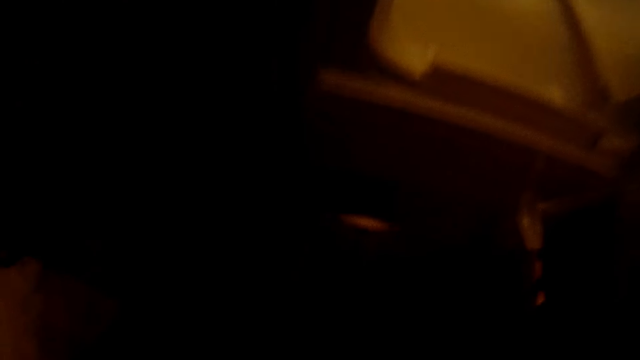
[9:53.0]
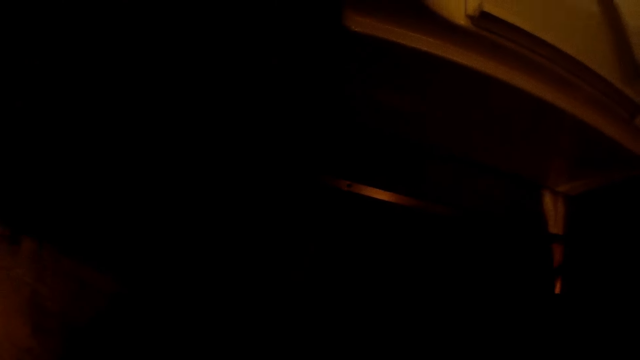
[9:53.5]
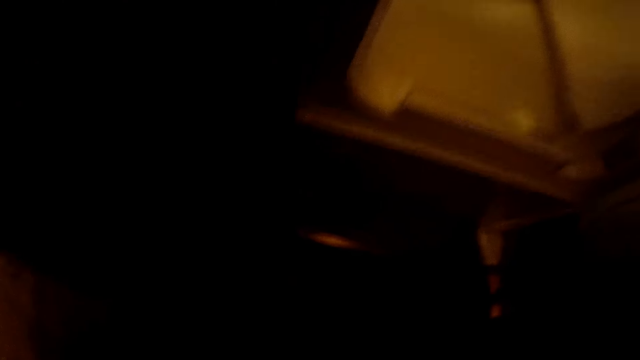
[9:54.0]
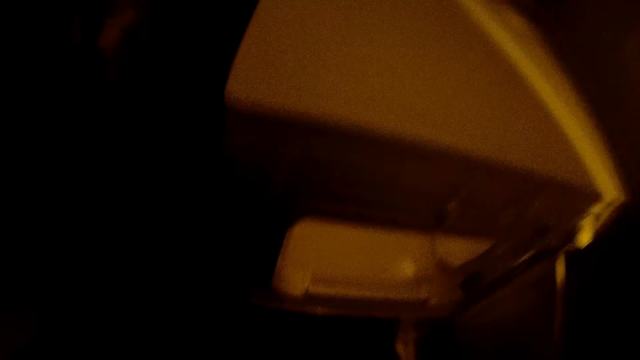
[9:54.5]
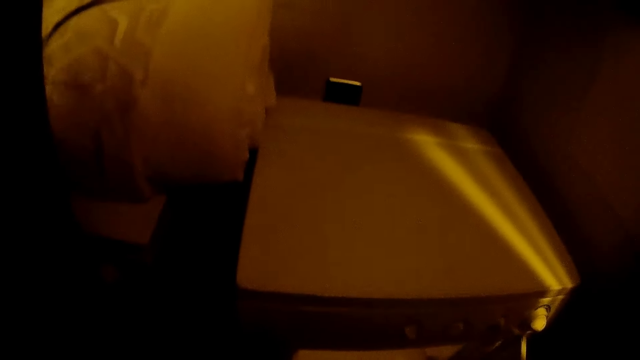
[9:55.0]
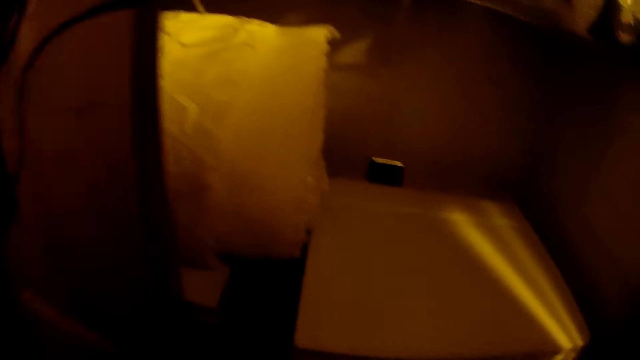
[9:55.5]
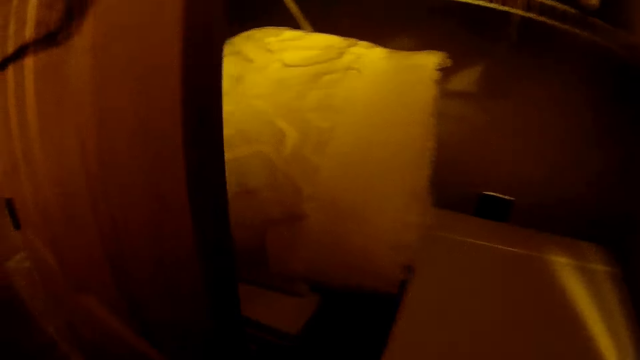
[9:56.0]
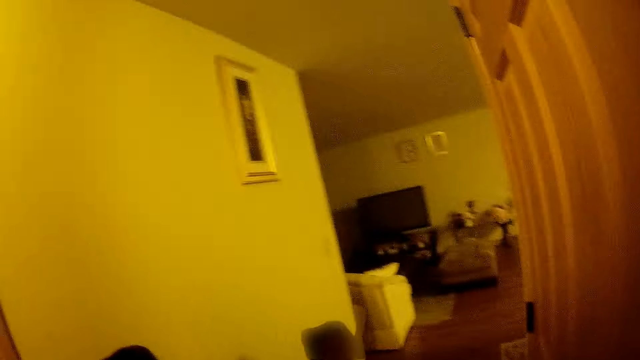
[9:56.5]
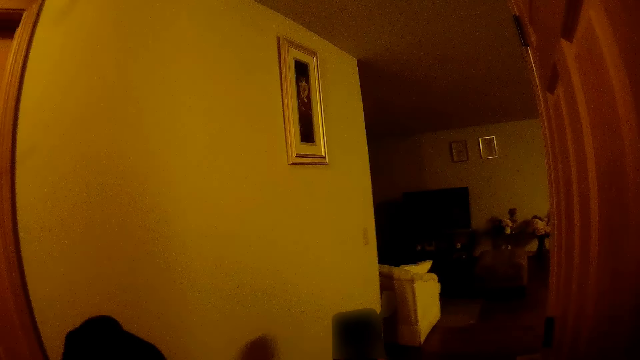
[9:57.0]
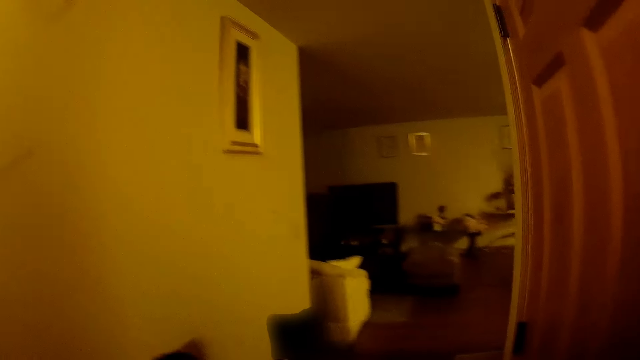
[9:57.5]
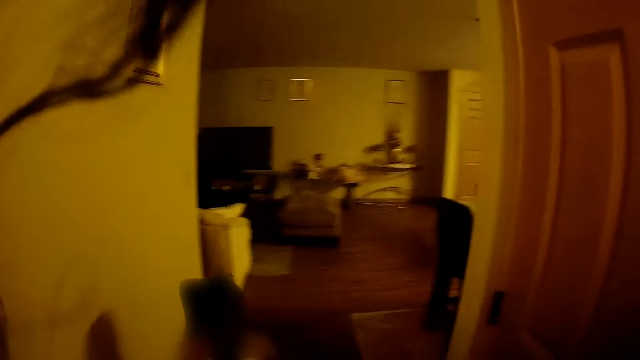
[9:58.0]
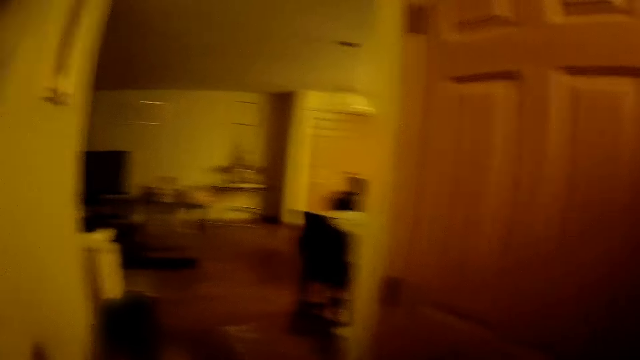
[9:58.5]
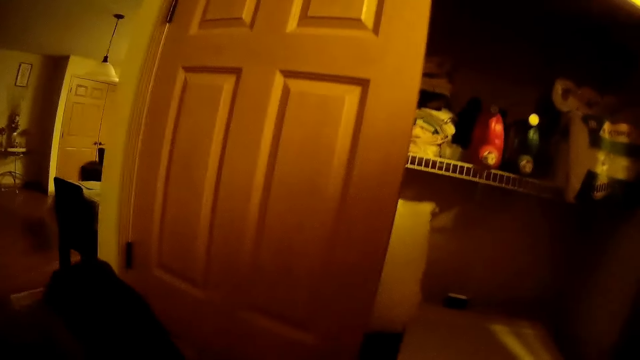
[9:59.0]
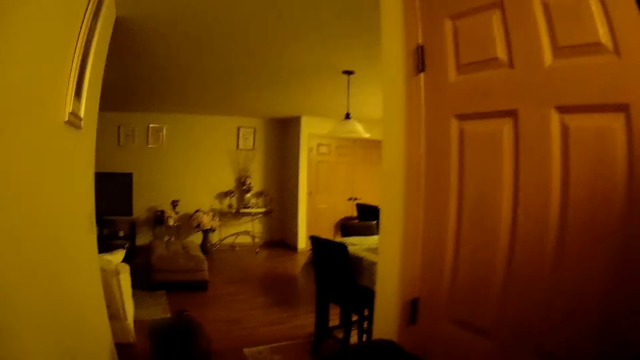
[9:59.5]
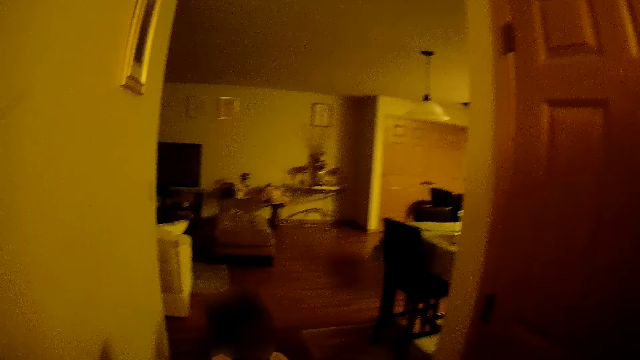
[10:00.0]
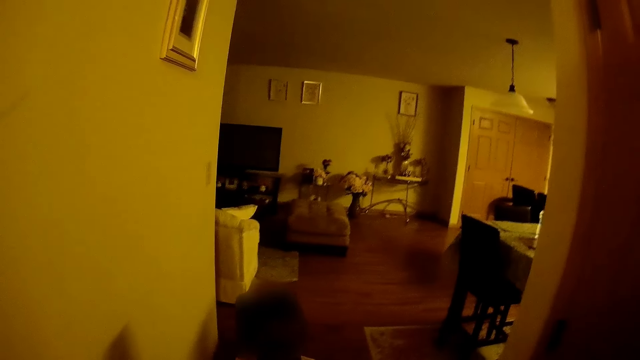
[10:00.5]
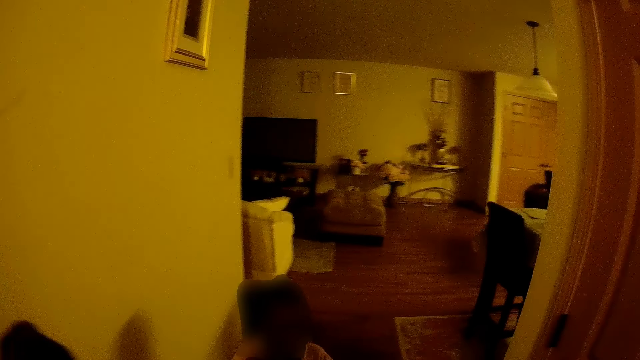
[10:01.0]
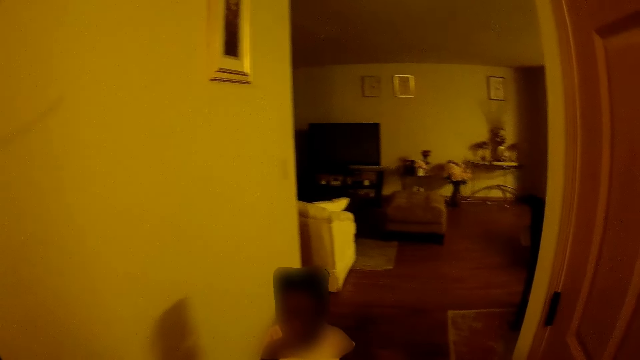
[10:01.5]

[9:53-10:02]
The camera wearer talks to the girl.

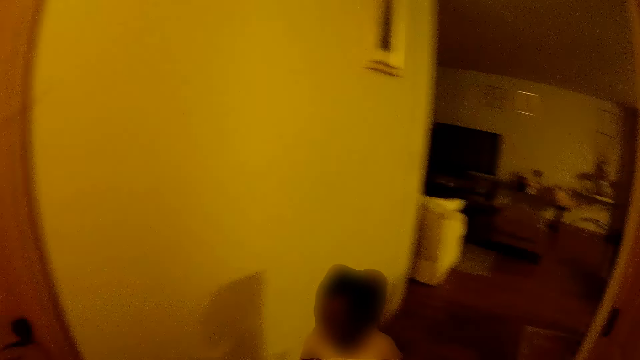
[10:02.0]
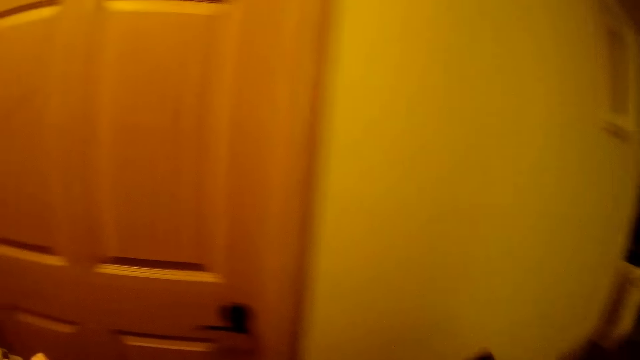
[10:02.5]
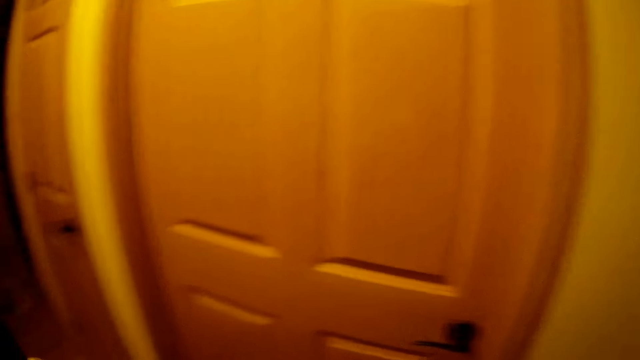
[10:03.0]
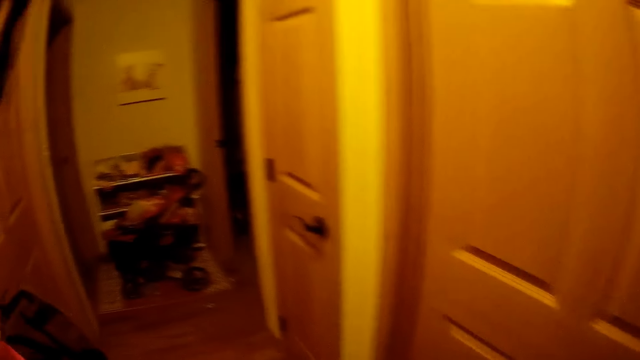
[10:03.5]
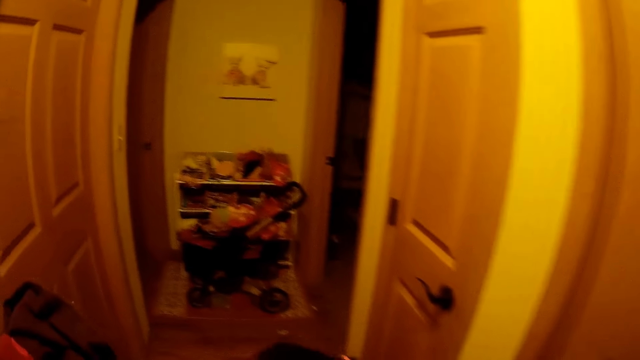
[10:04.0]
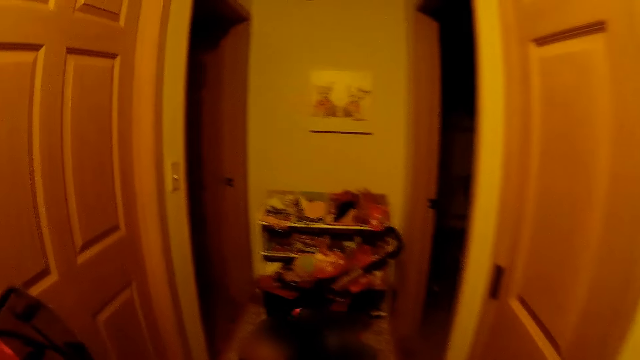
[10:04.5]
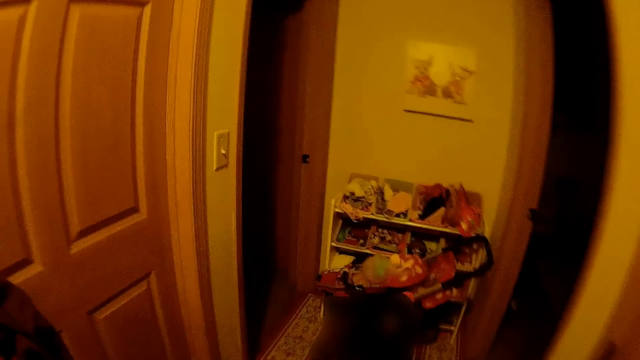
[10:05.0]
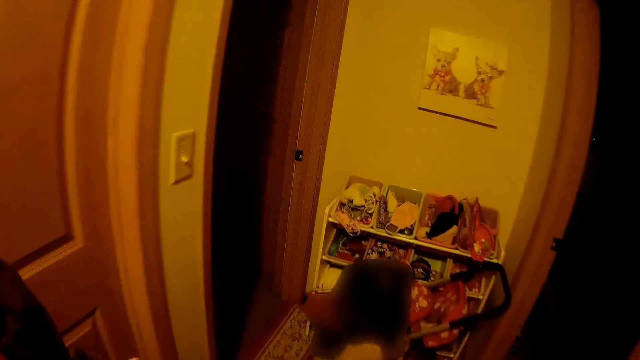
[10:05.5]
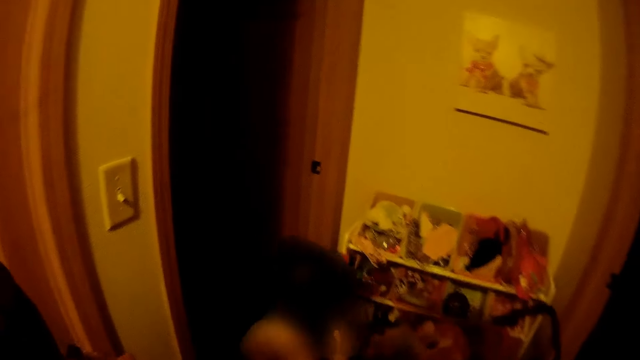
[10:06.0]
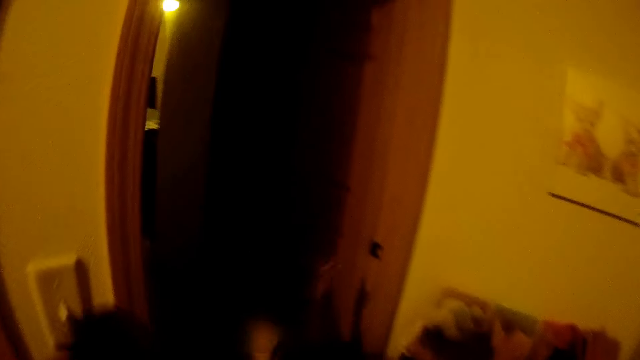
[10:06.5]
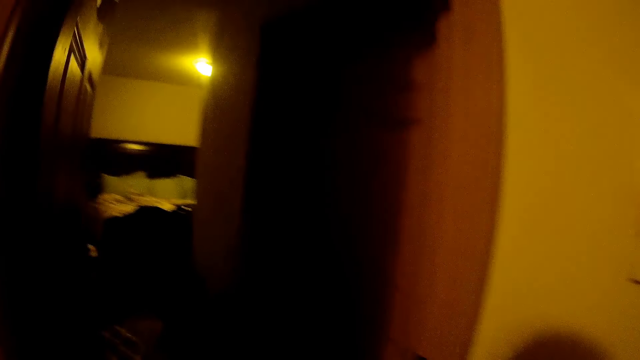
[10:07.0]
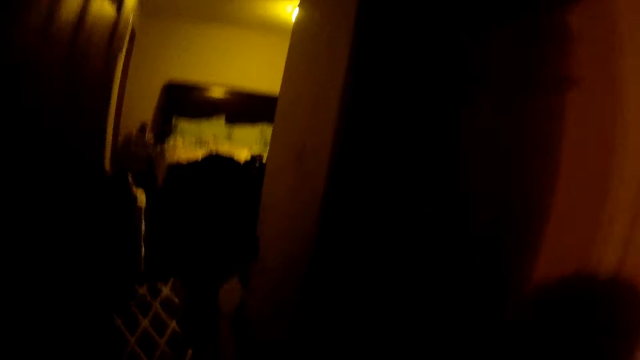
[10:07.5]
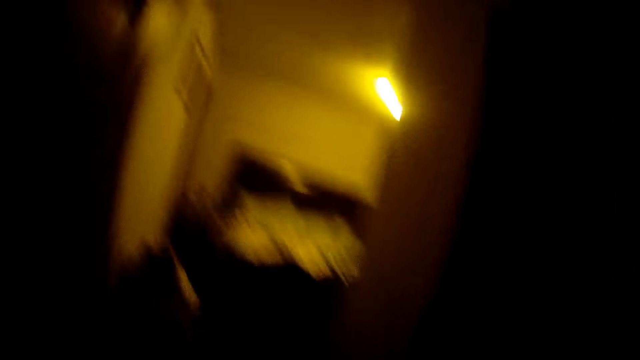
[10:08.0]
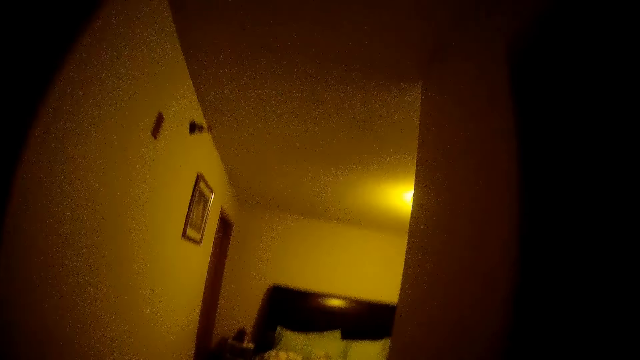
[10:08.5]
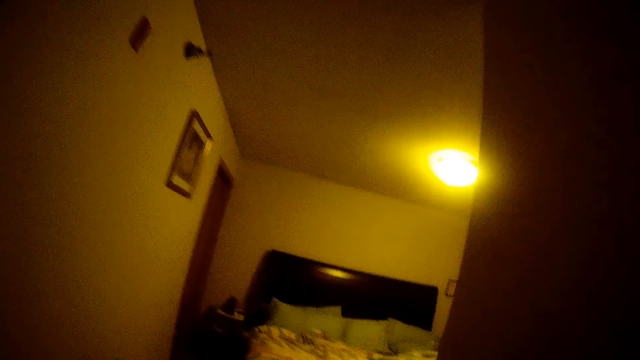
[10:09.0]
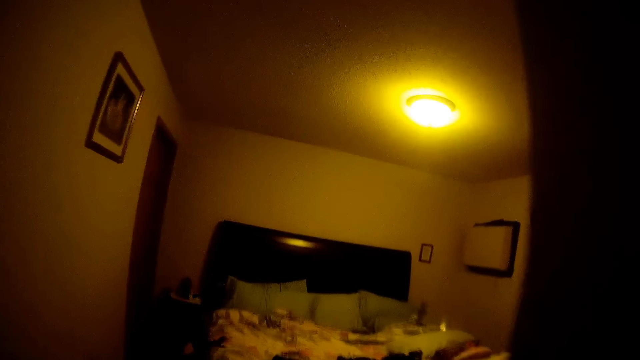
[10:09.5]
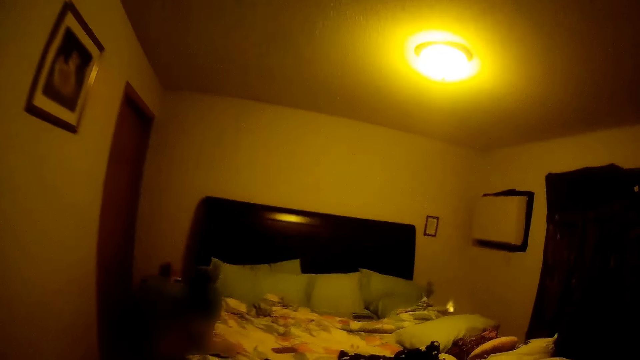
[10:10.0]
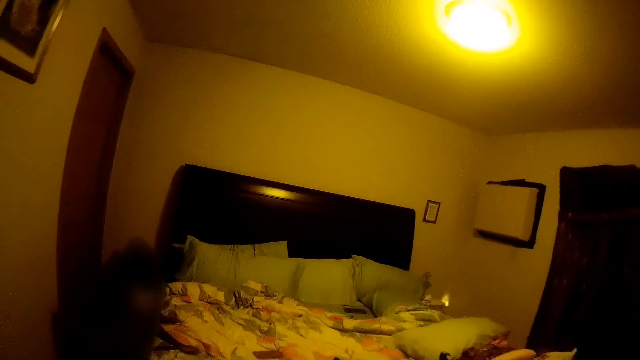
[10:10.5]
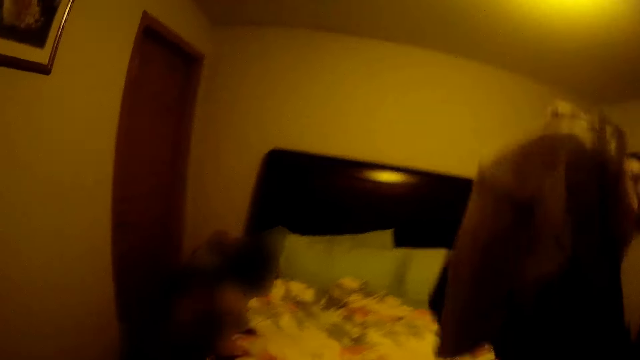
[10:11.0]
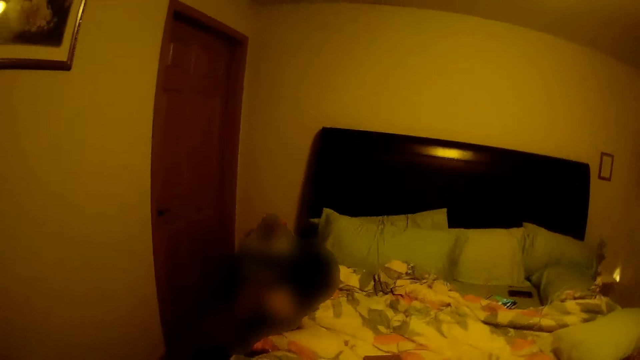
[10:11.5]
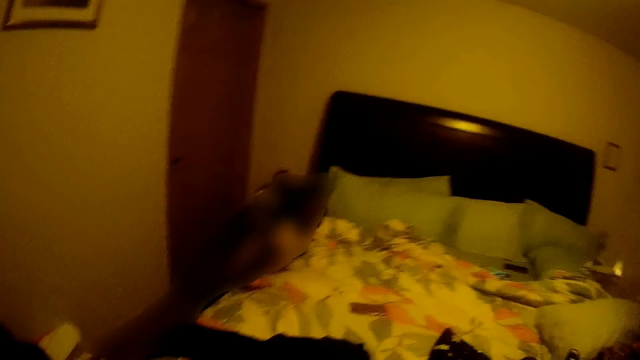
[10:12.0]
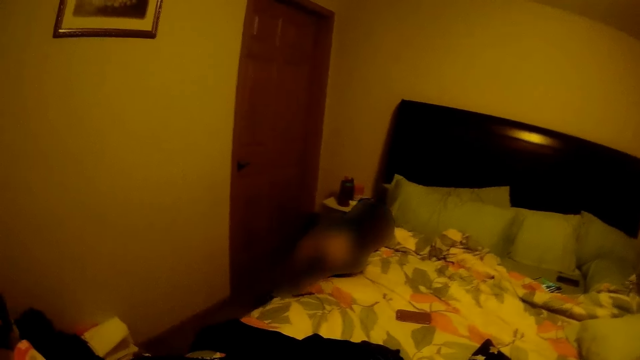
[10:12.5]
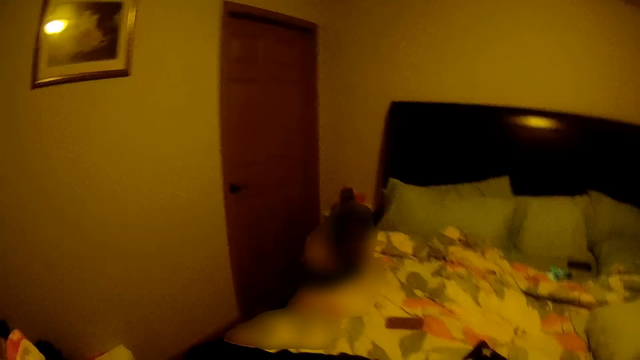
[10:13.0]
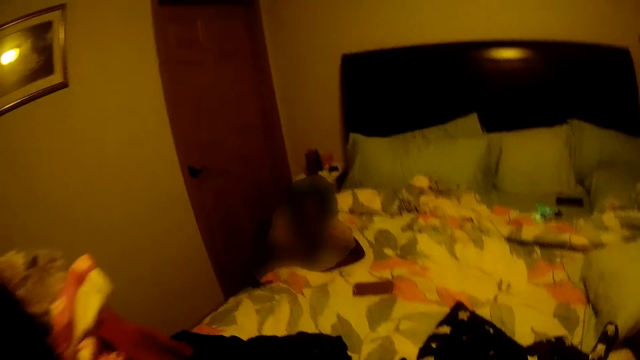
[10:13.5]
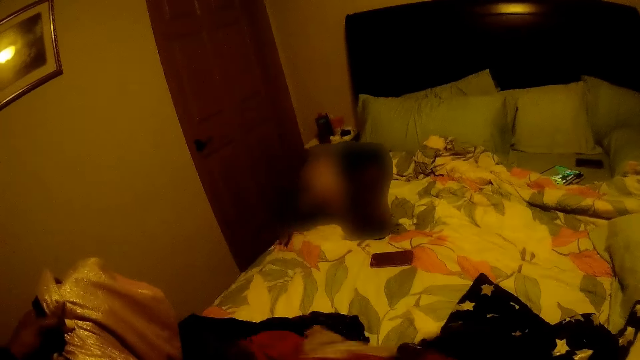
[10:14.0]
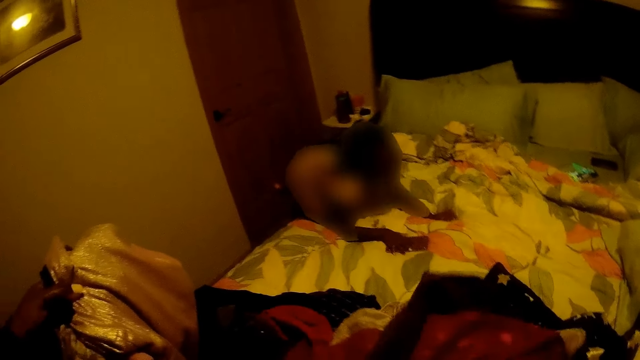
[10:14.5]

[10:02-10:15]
The camera wearer walks back to the bedroom. The girl walks back to the bedroom. The camera wearer drops the clothes on the bed with her right hand. The girl climbs the bed.
